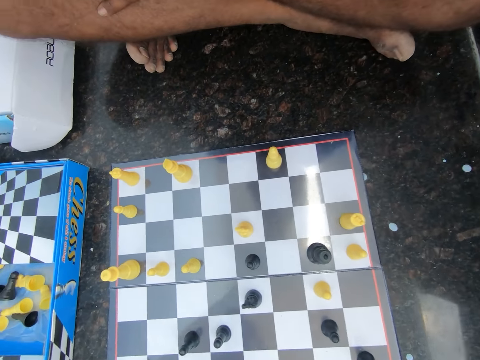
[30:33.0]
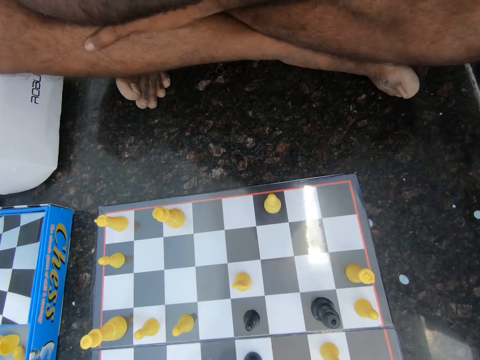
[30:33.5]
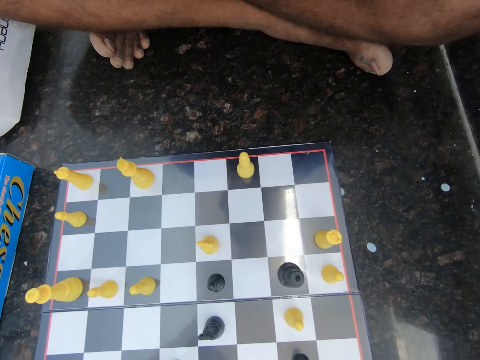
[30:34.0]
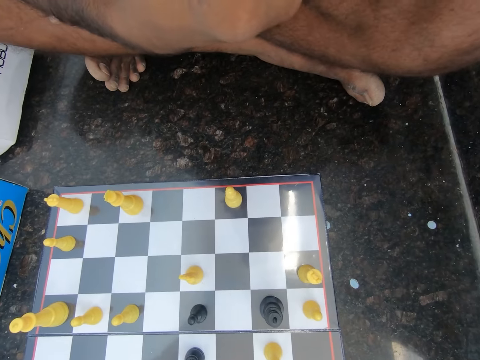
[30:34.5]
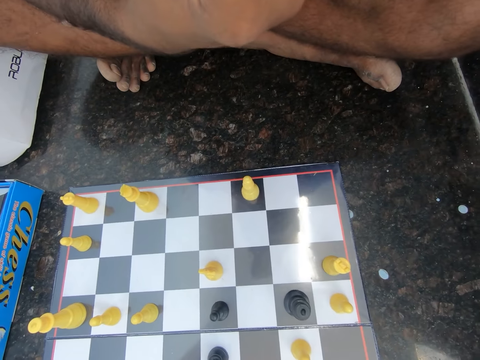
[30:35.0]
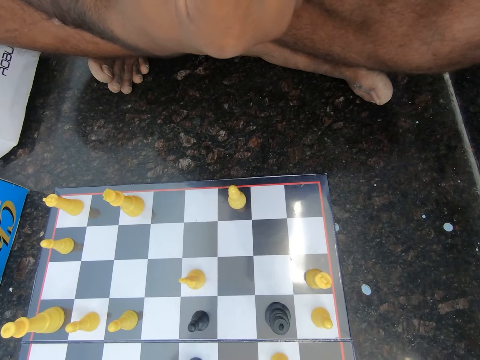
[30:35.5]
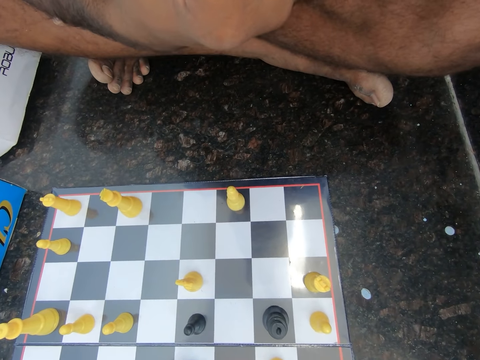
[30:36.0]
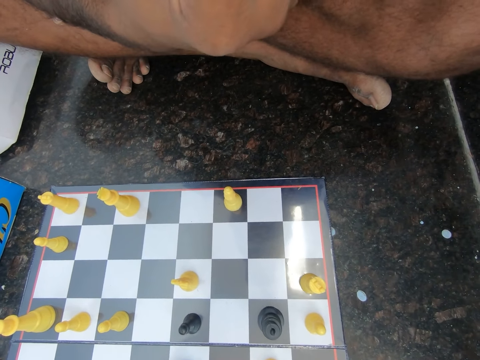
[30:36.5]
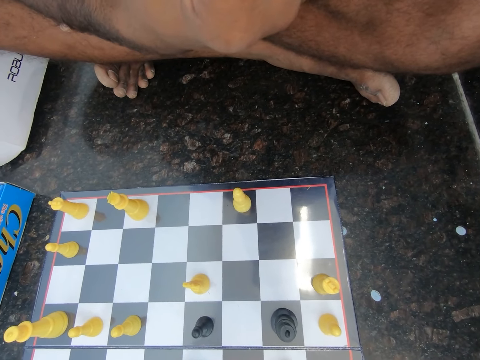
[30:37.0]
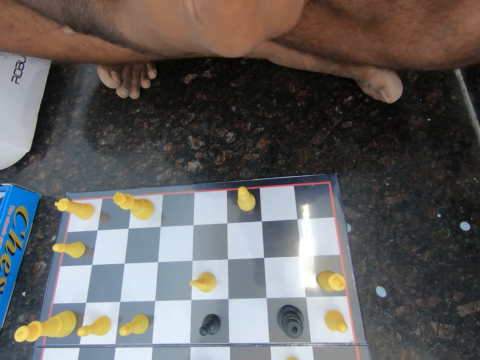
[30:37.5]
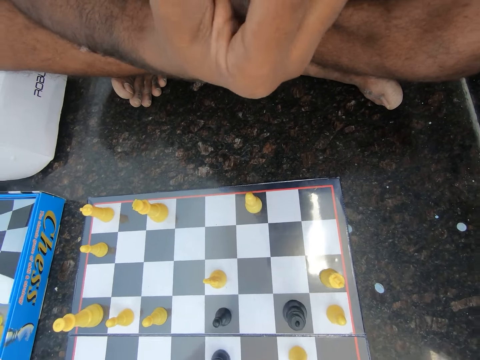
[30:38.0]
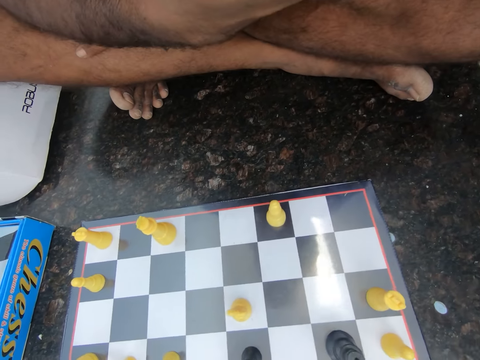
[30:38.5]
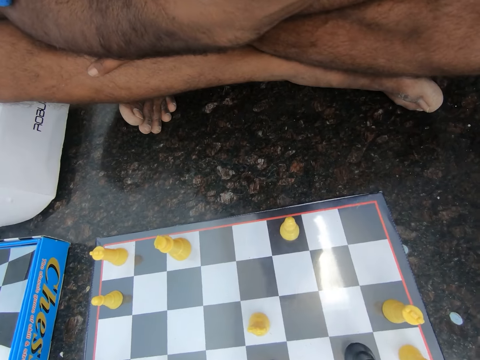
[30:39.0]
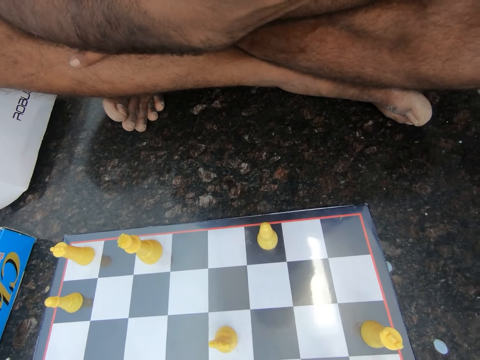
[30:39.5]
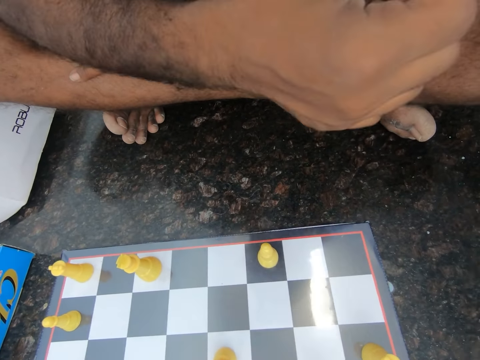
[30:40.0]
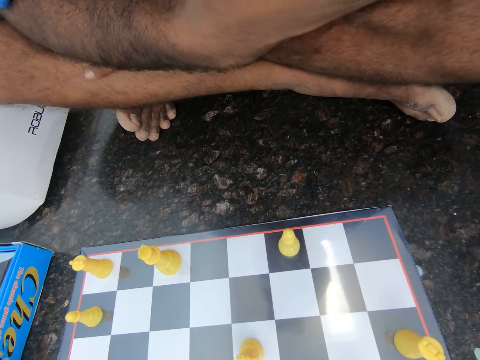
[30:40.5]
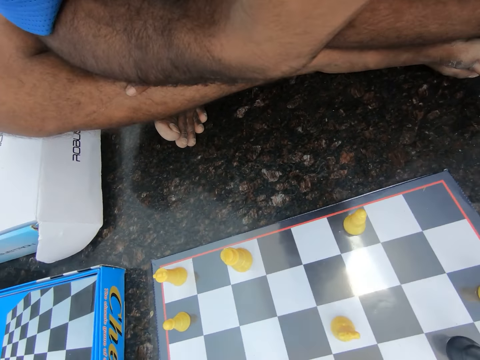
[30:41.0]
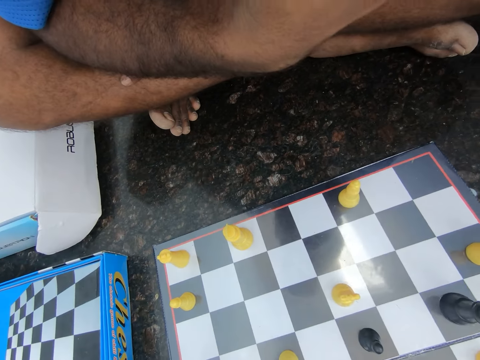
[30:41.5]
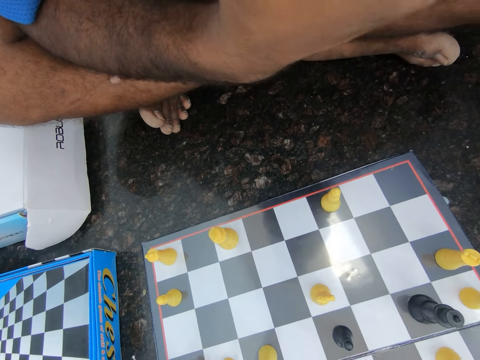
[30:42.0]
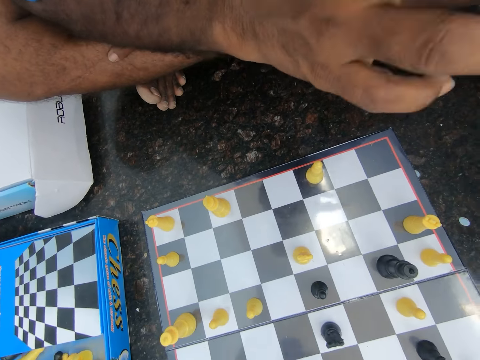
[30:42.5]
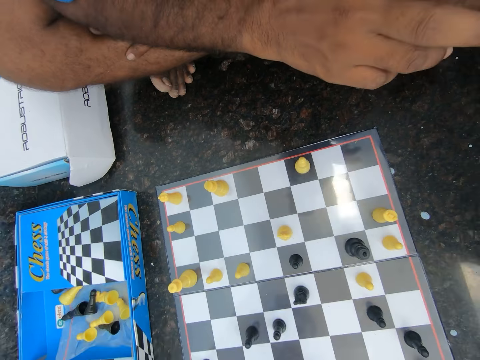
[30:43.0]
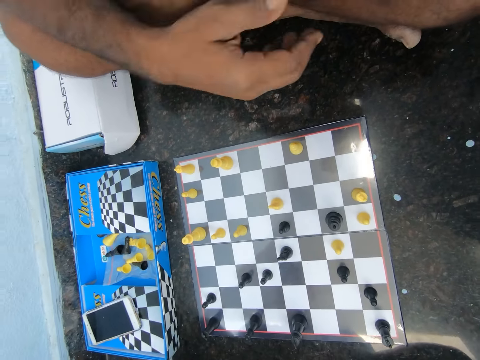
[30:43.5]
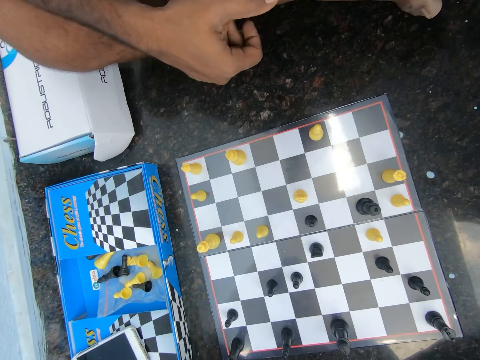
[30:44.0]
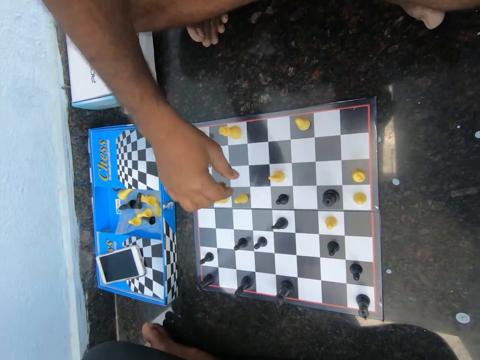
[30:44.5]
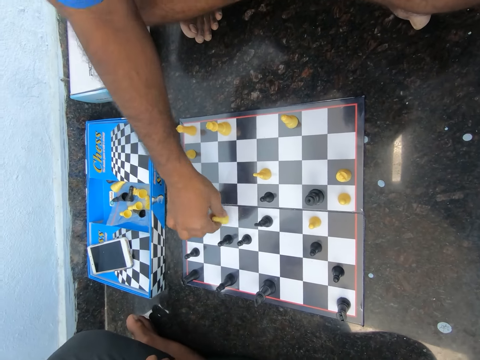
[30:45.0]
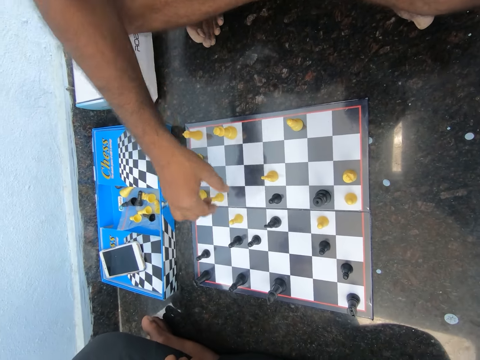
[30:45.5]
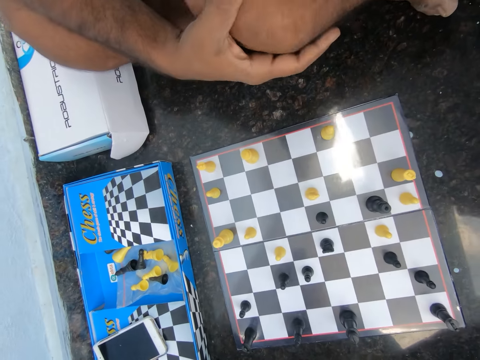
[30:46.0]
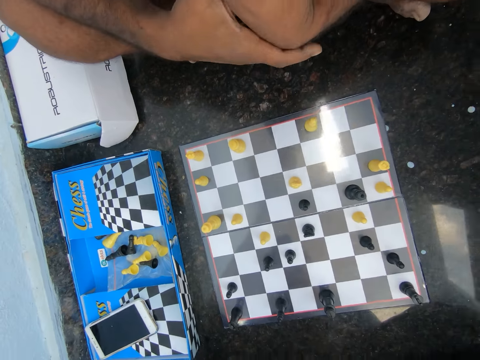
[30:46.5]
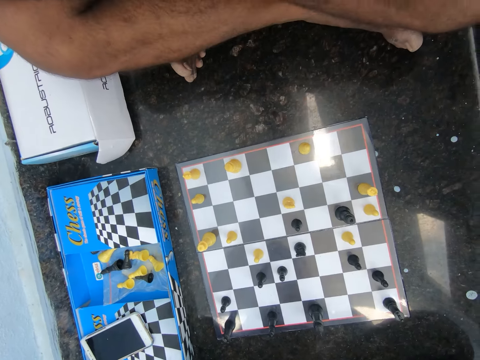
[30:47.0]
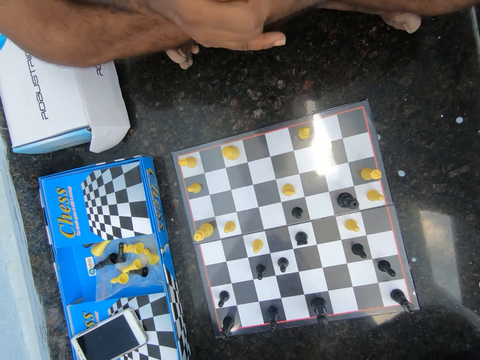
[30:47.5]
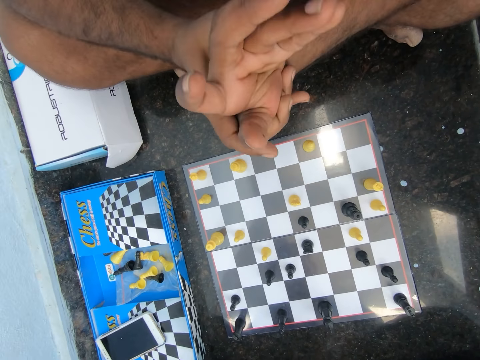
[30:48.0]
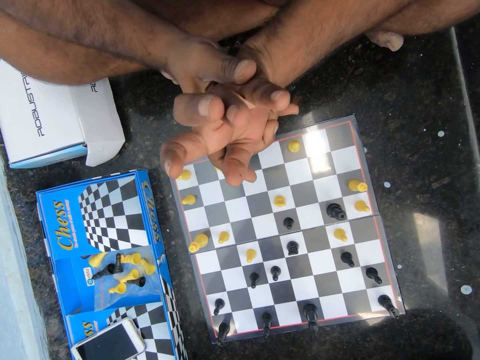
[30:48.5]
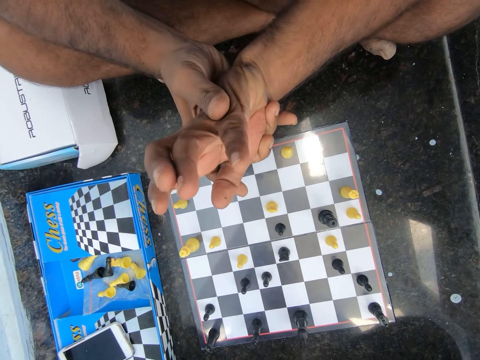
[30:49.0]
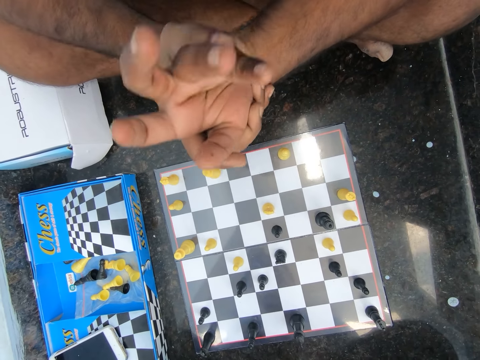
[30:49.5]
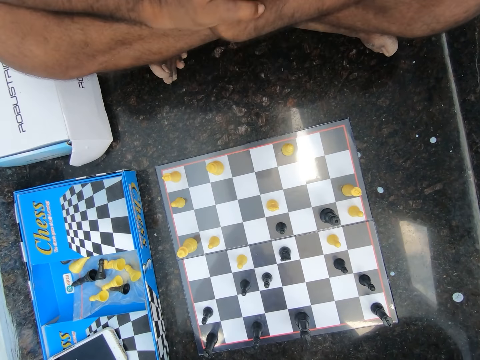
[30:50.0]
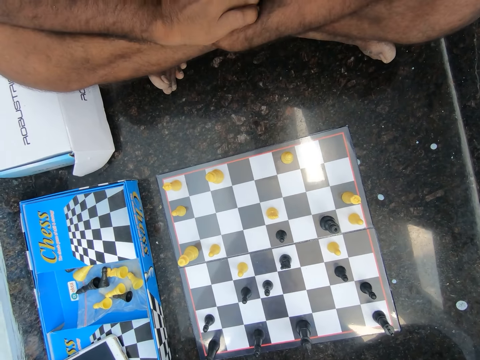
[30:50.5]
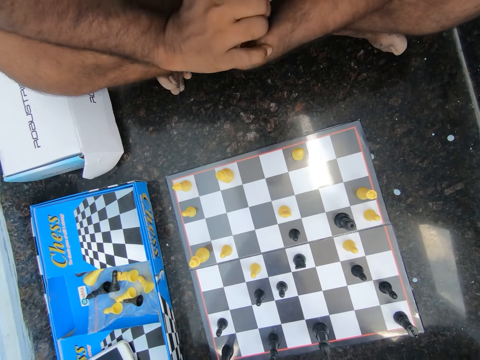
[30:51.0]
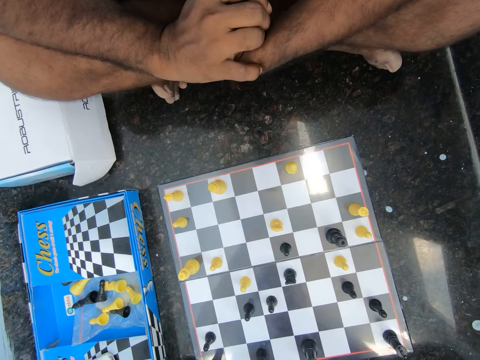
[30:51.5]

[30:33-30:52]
The camera wearer moves his fingers. He plays chess. A man plays chess on the floor of the room. The camera wearer holds his hand. He rolls his fingers. The man fumbles with his right hand.

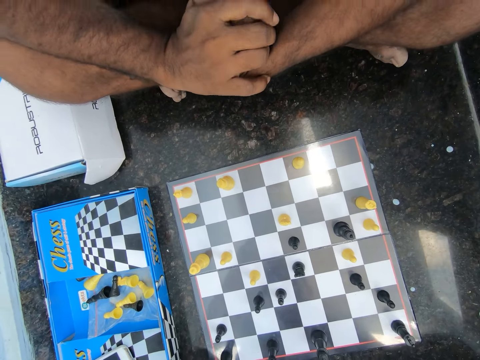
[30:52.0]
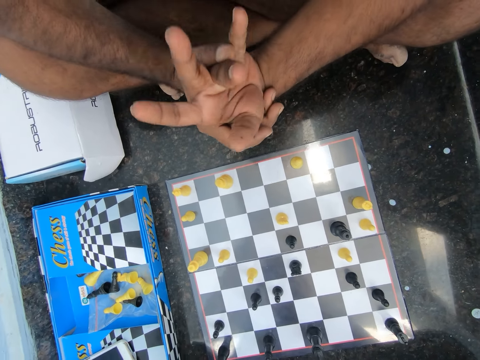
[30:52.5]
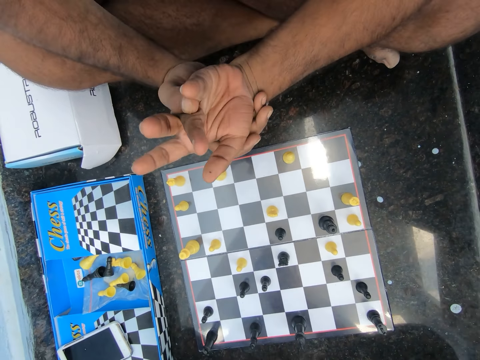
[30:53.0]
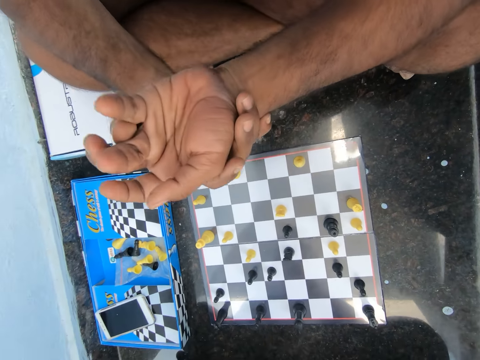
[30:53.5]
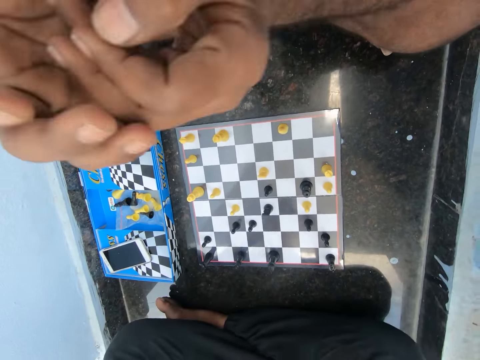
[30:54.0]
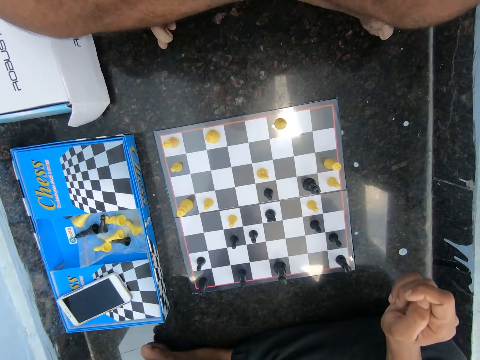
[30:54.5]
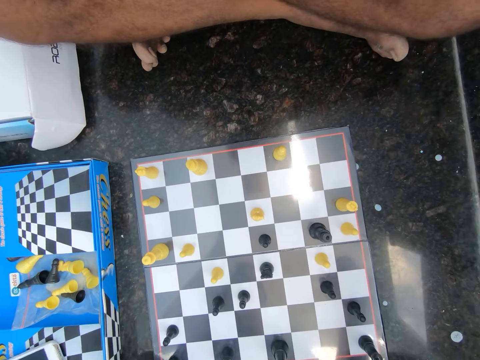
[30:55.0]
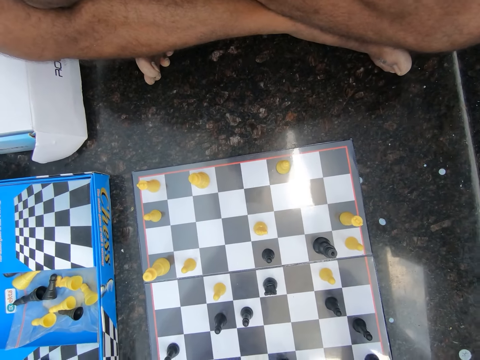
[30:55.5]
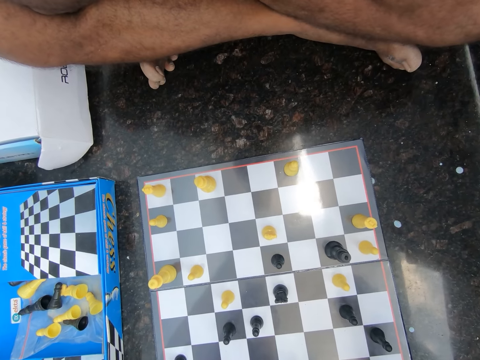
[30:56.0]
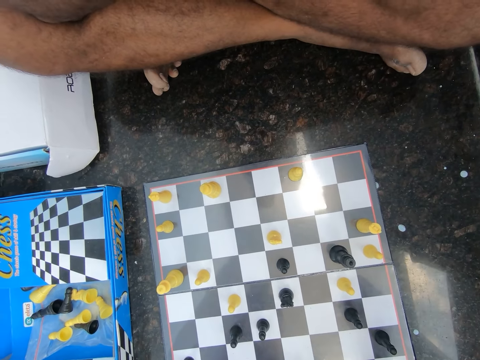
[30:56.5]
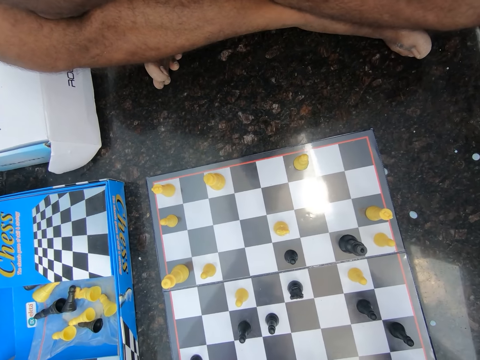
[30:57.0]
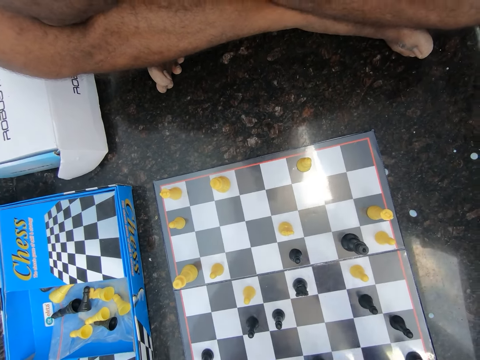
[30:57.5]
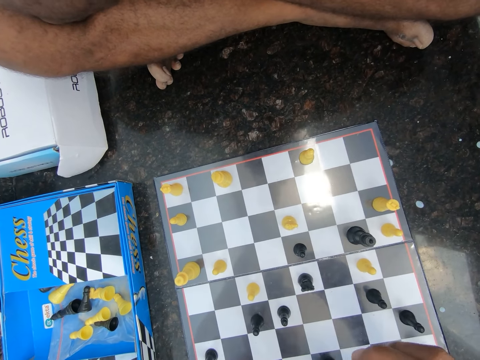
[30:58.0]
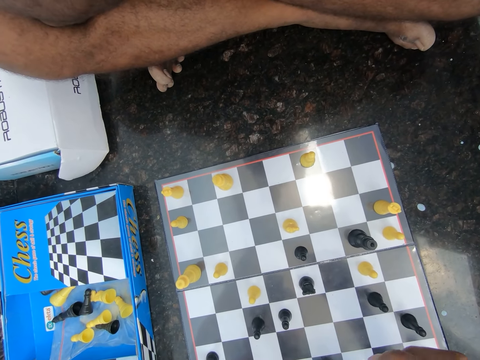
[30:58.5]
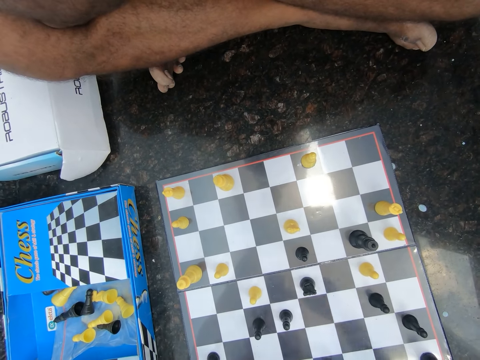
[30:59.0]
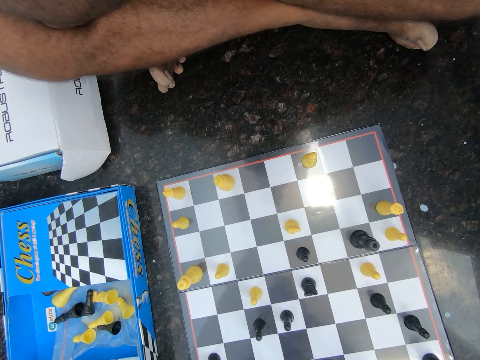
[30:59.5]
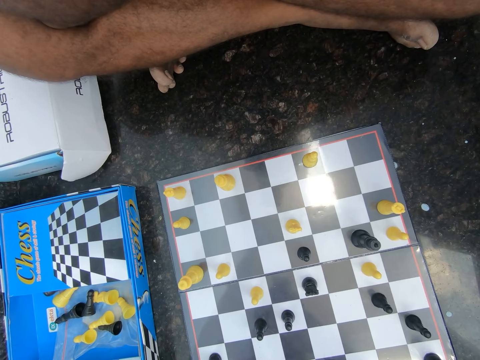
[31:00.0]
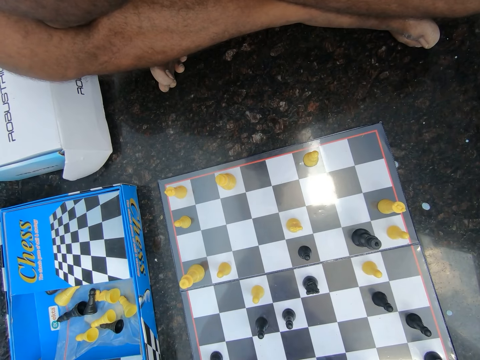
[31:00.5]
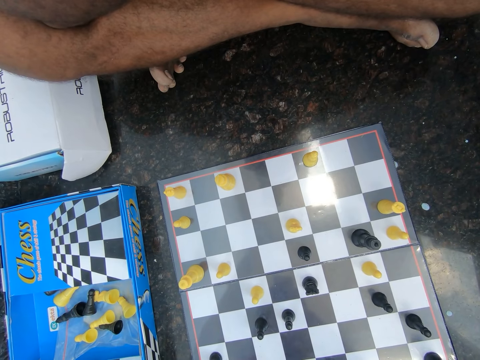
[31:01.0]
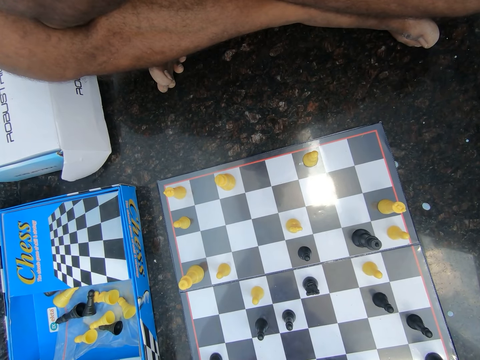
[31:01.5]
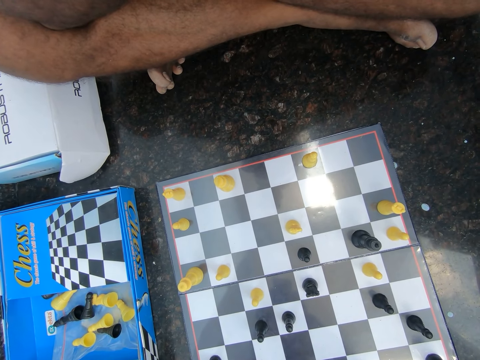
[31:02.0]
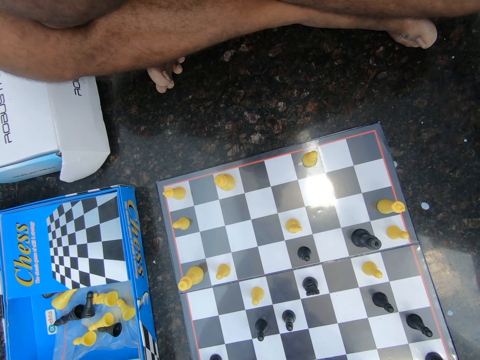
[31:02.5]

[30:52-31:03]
The camera wearer stares at the chess board.
